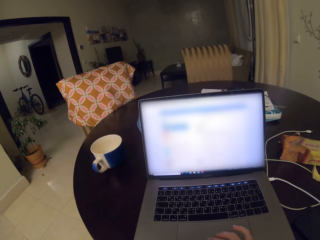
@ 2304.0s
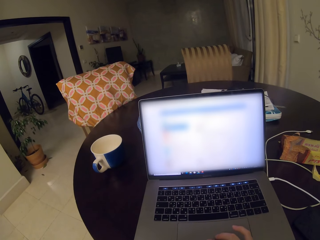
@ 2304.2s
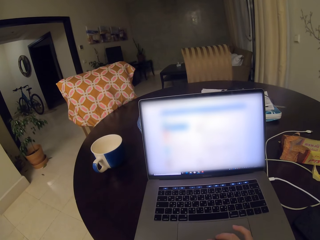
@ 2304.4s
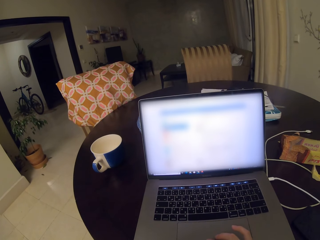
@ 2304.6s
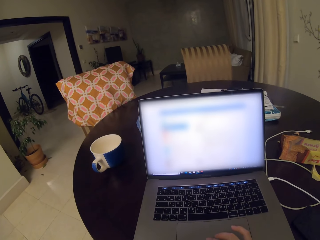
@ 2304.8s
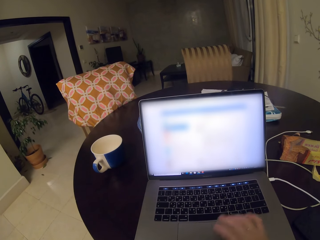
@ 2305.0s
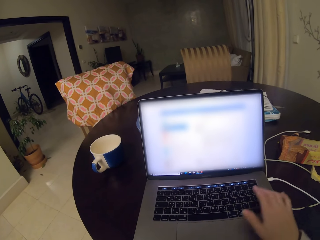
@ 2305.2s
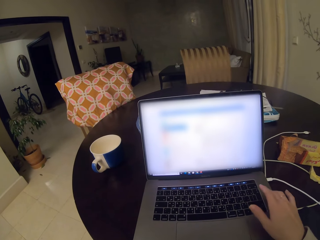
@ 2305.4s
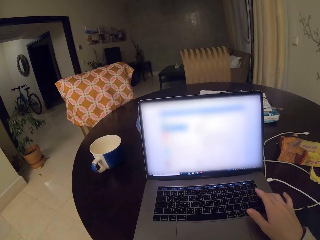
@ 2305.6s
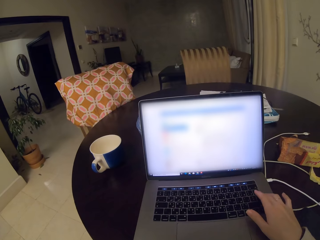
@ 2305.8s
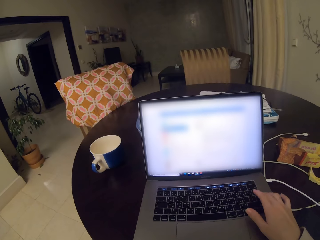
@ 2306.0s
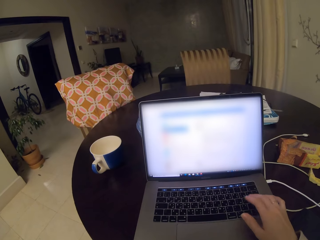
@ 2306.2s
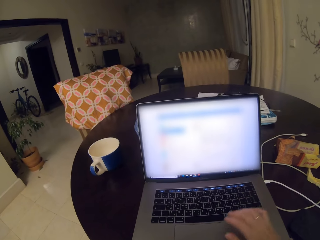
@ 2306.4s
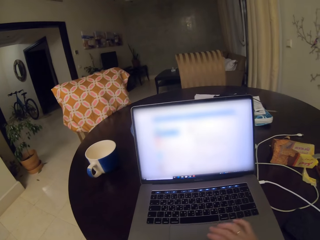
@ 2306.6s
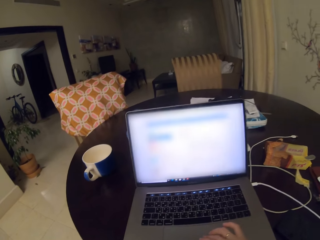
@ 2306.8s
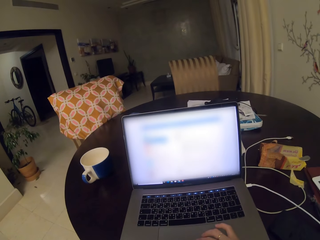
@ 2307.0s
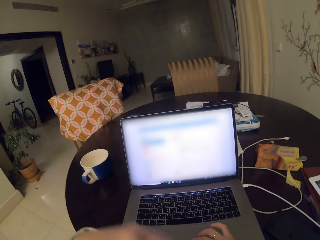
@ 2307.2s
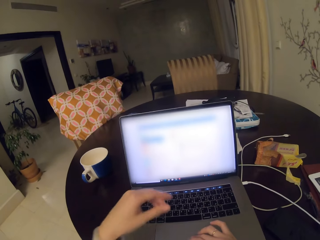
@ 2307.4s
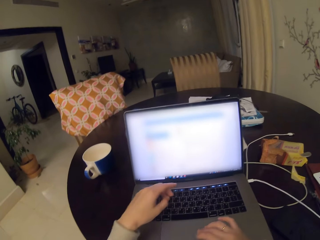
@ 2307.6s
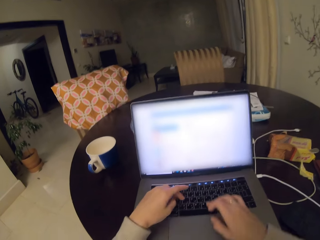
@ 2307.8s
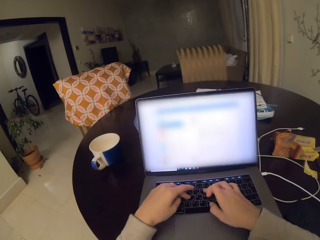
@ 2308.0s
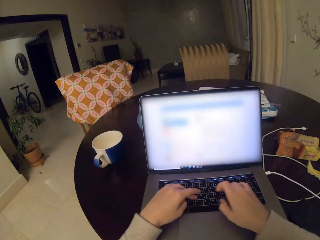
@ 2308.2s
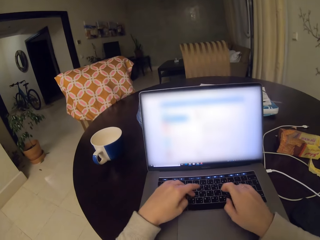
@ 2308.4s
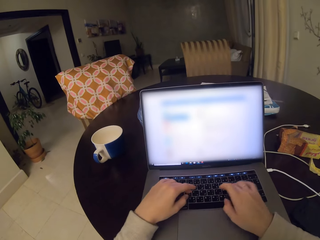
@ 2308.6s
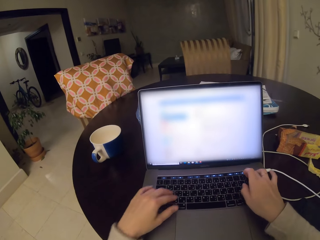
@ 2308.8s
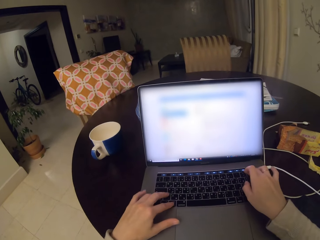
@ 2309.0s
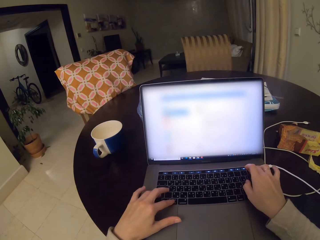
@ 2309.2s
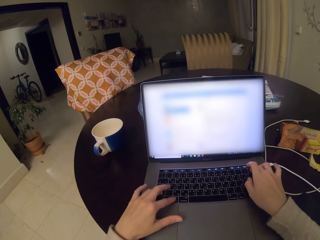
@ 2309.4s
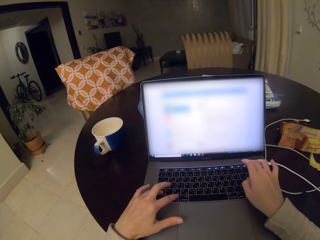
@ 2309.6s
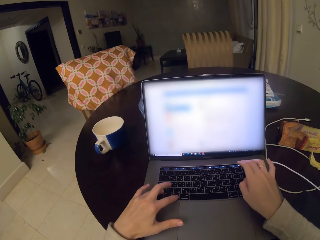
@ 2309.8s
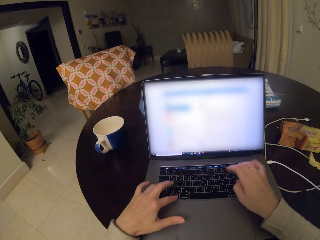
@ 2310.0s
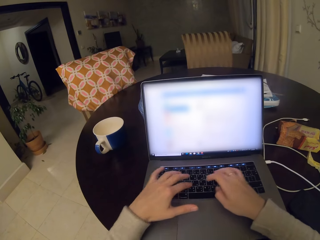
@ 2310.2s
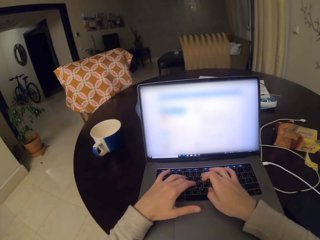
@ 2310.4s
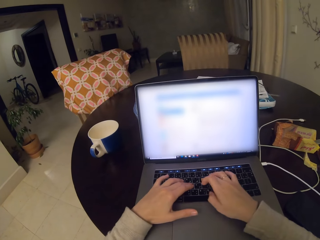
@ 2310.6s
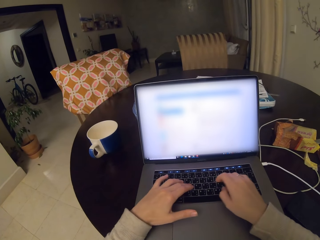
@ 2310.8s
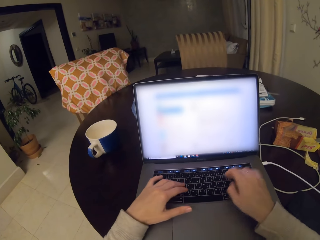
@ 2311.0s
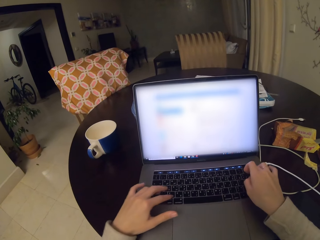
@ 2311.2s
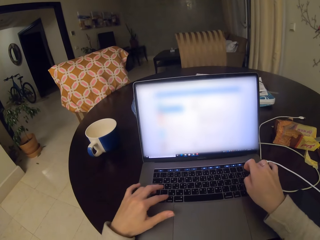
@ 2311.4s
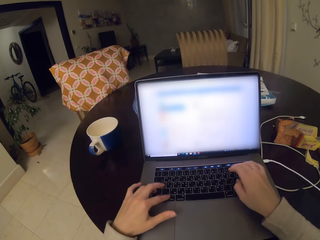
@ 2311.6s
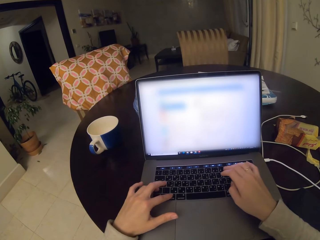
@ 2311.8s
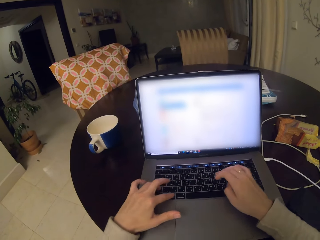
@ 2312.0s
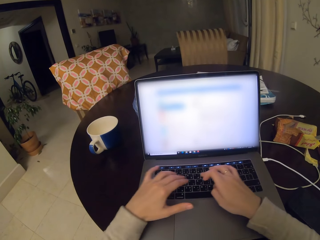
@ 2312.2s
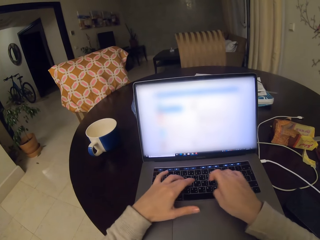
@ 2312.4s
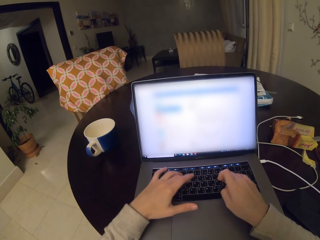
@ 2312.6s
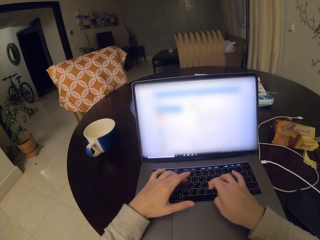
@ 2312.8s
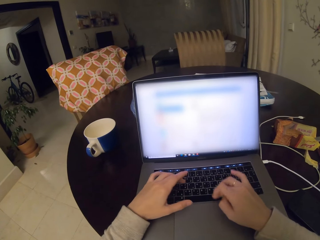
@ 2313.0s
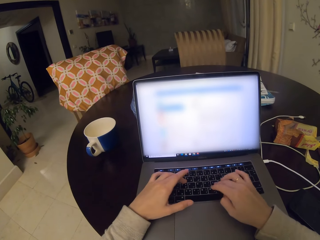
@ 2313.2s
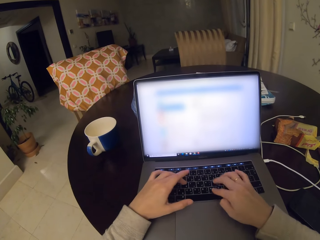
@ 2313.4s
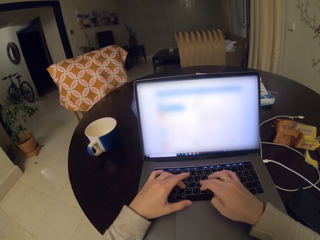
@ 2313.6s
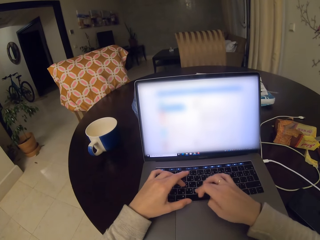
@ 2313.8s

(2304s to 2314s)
The camera wearer scrolls on the laptop. They type on the laptop.

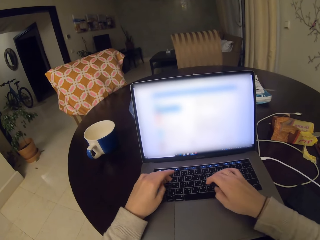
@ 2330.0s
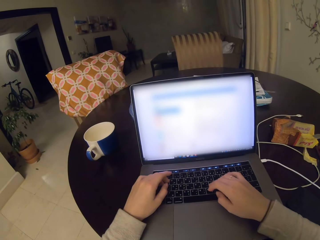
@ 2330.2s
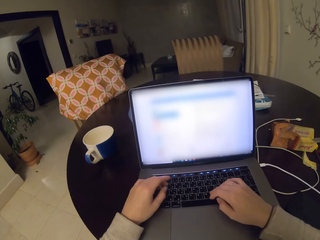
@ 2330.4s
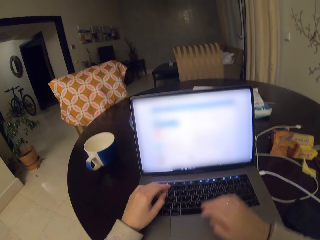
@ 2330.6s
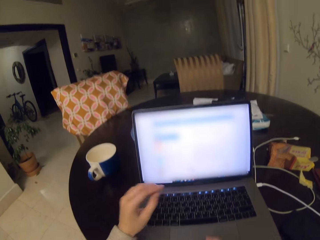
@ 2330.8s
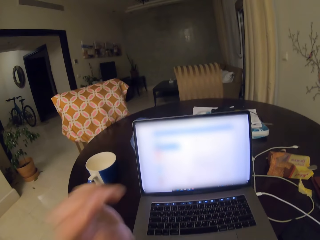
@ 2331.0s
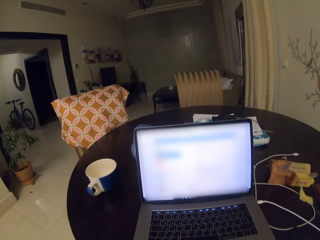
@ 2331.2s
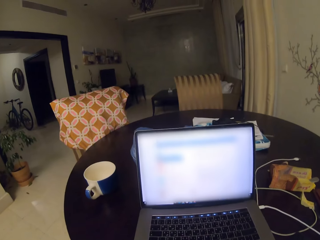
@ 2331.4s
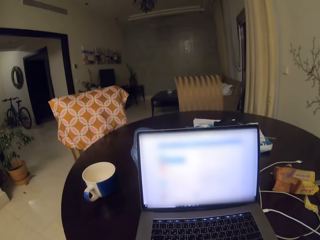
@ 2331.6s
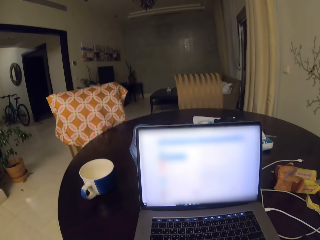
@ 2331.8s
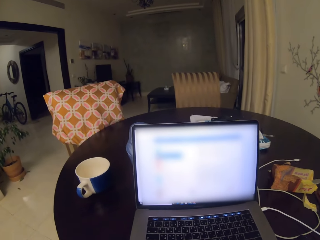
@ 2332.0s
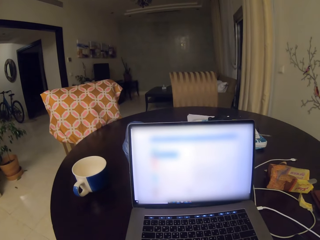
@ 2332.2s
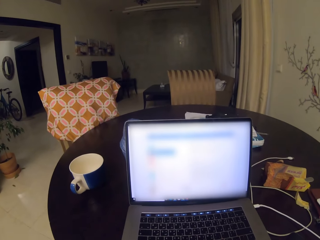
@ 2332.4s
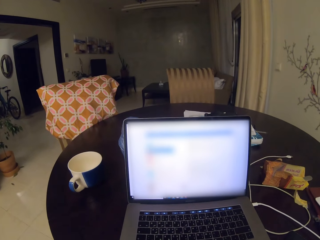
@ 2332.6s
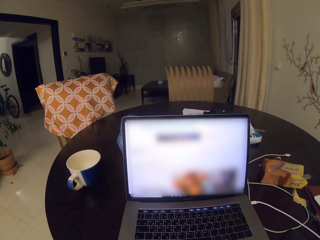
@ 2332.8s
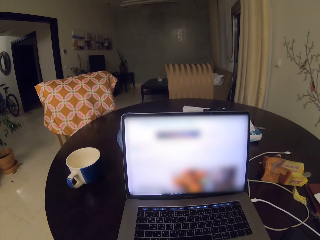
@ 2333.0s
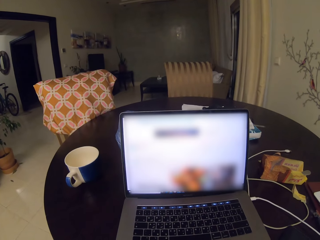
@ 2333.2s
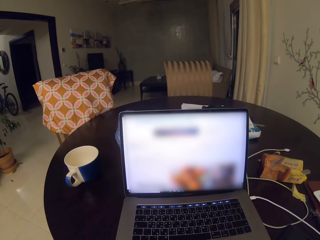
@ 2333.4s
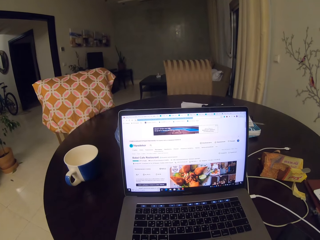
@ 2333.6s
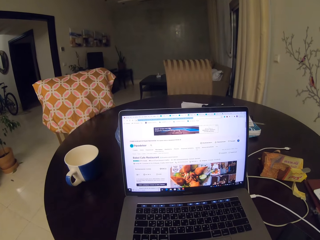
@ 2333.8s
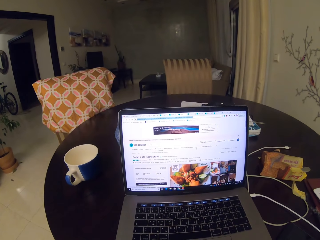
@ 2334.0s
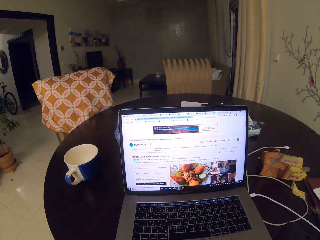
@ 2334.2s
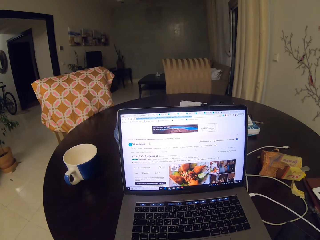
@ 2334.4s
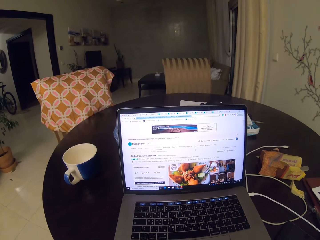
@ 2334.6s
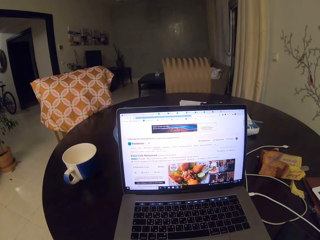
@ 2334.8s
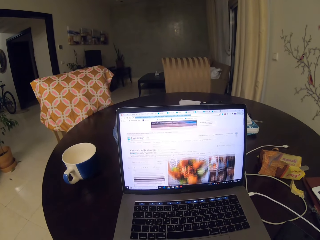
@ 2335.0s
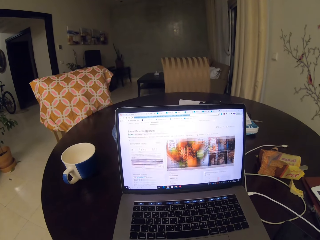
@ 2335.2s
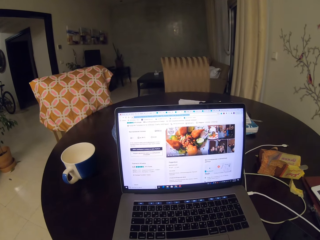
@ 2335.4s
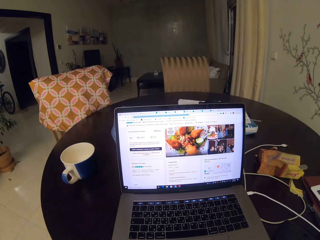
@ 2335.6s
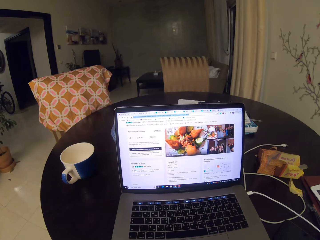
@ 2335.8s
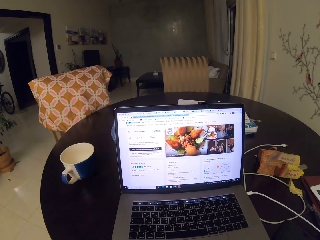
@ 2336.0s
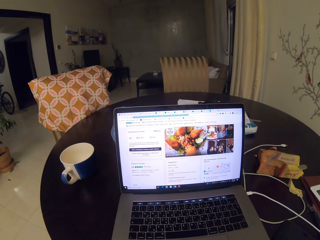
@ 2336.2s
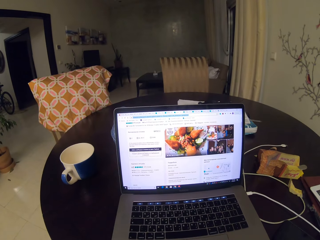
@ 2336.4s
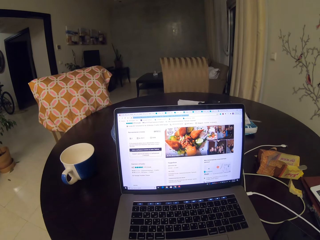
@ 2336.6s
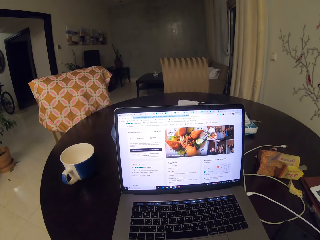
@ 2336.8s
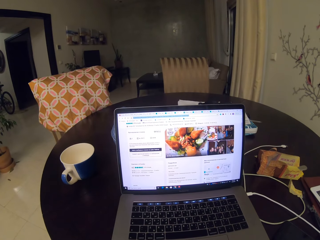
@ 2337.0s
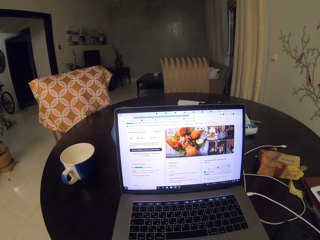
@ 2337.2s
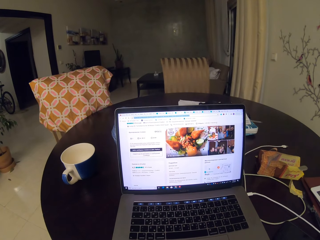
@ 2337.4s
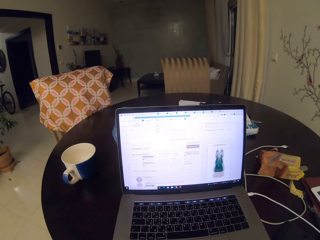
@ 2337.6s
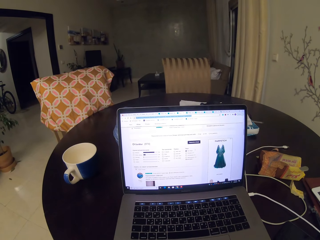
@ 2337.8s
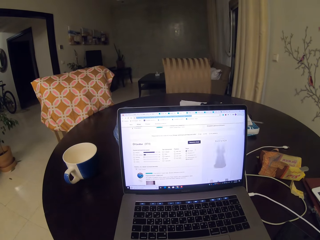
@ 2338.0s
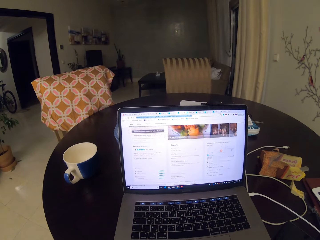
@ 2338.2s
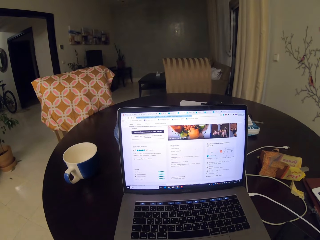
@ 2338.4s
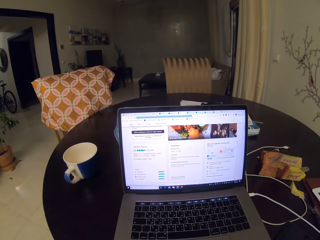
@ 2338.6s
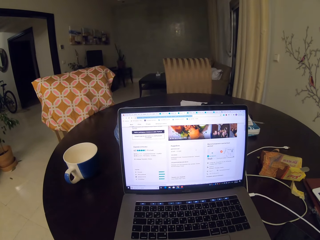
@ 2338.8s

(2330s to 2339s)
The camera wearer types on the keyboard. They operate the laptop.

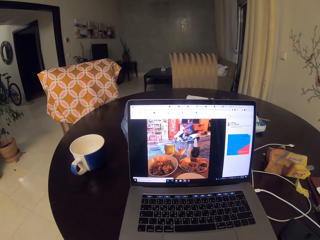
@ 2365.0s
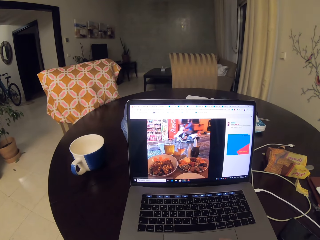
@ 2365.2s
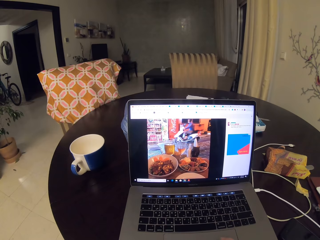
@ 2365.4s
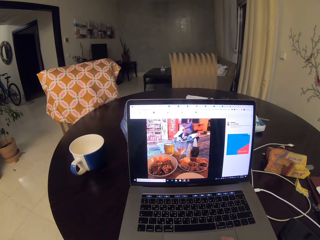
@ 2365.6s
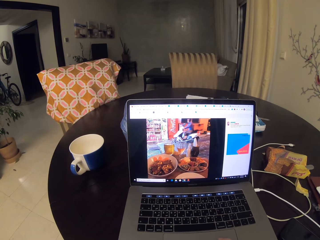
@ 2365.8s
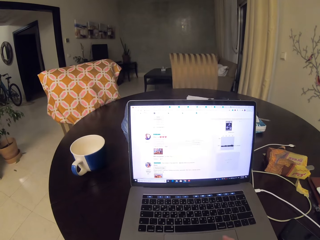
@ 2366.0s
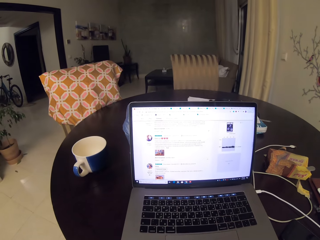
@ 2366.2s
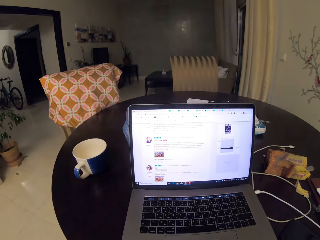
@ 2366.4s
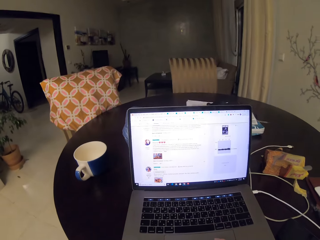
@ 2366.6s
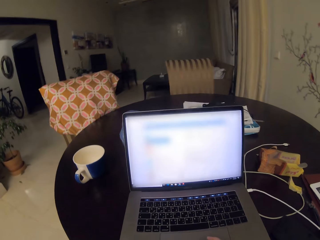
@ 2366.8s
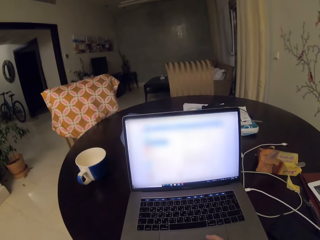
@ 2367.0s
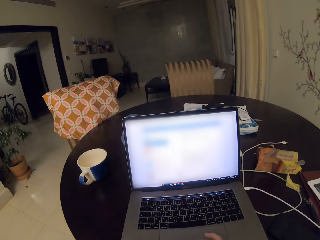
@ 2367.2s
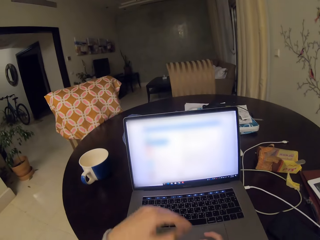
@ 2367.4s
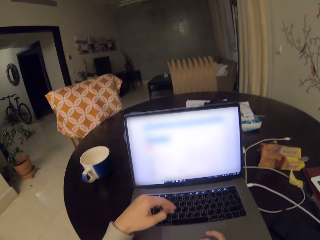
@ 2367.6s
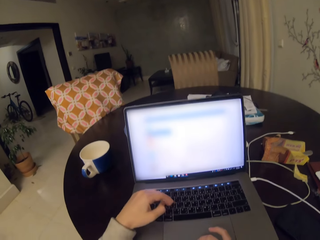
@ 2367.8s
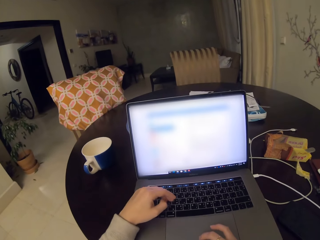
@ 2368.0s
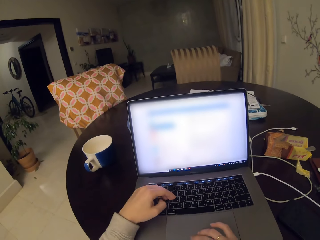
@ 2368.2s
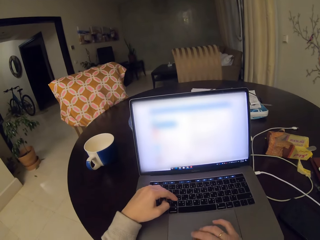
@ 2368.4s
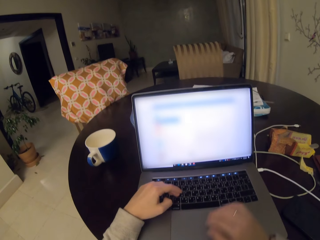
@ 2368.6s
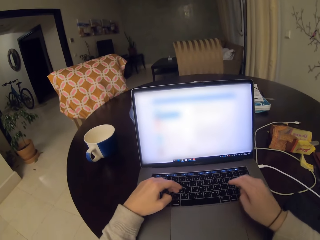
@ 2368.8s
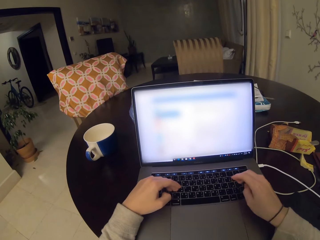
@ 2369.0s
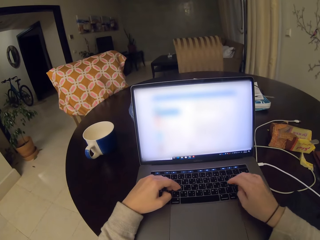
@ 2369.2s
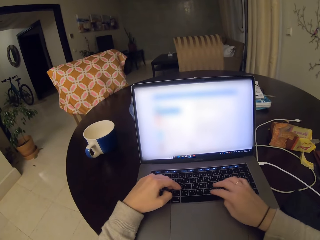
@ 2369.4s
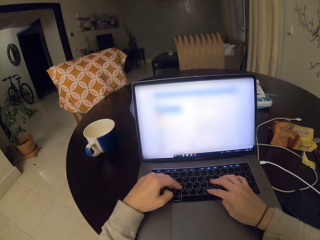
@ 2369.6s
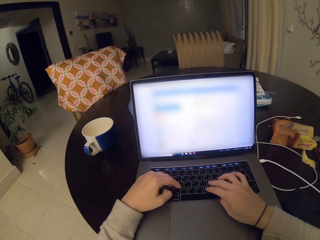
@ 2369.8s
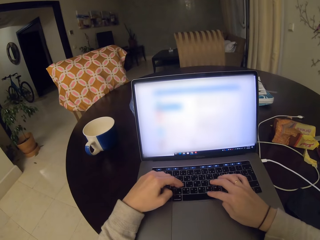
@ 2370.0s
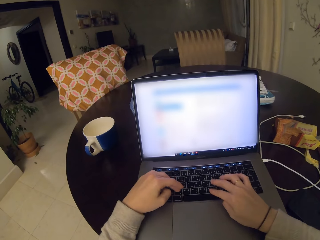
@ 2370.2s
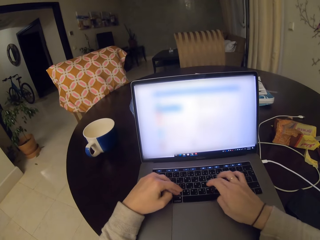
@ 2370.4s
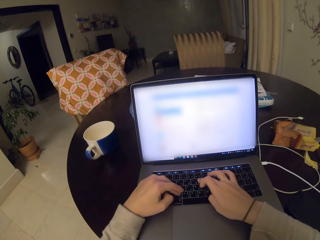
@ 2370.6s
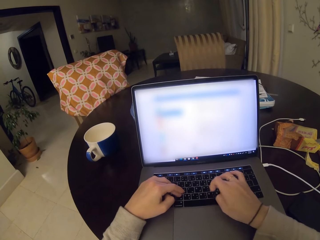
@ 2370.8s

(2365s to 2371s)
The camera wearer scrolls on the laptop. They type on the laptop.
